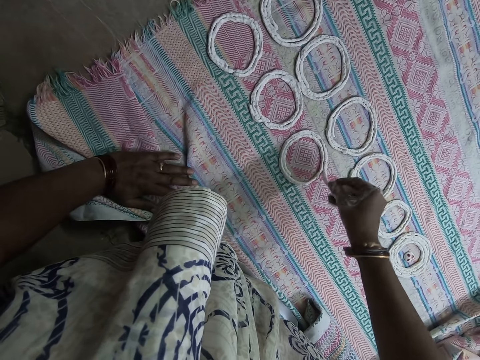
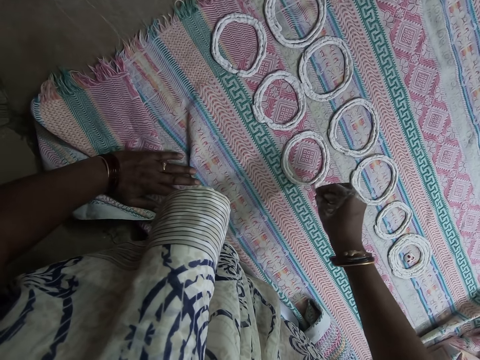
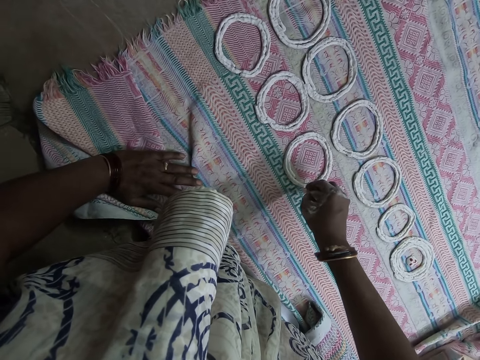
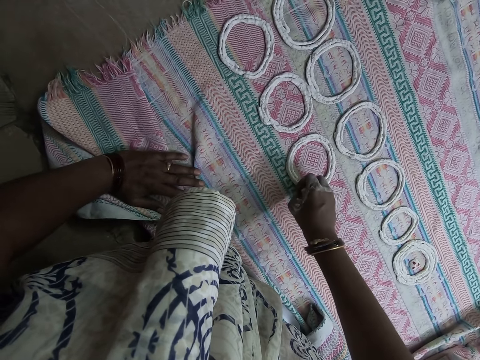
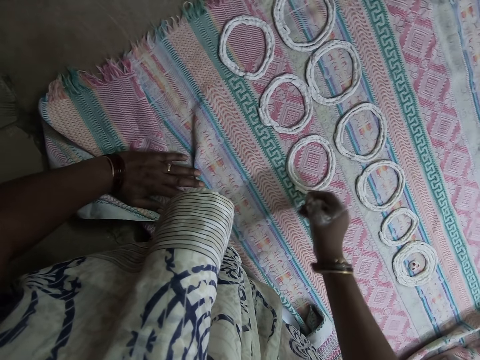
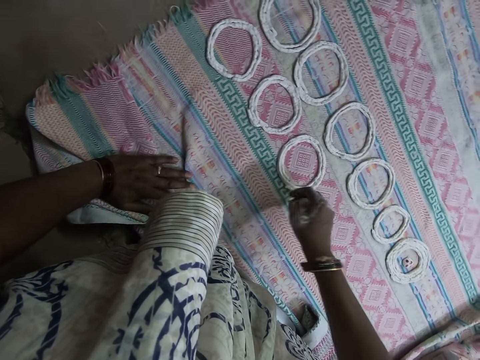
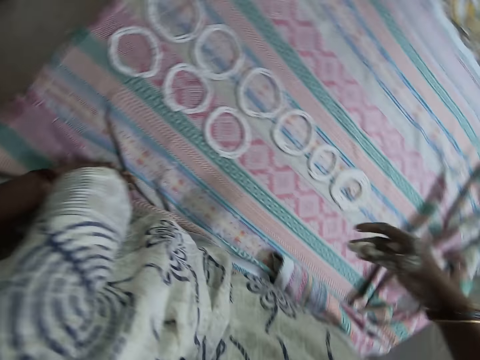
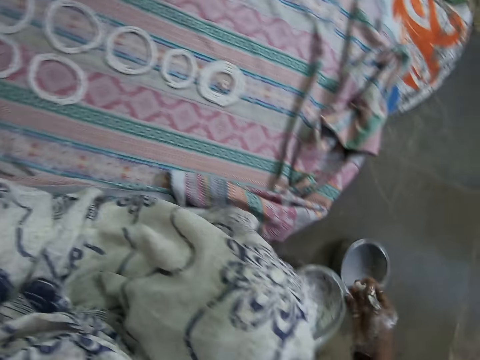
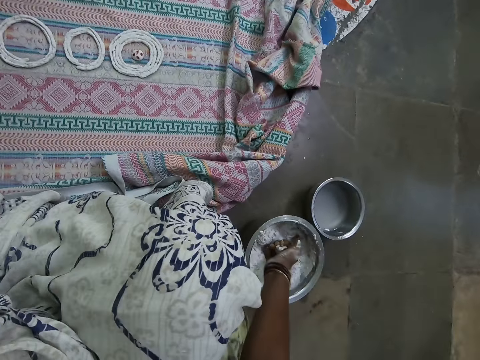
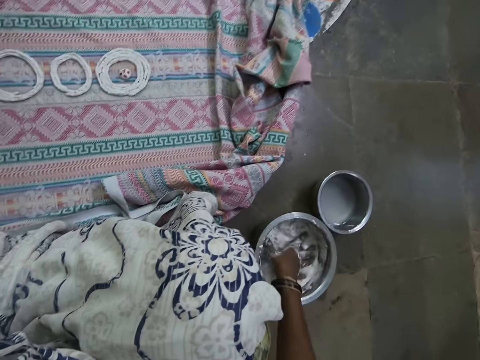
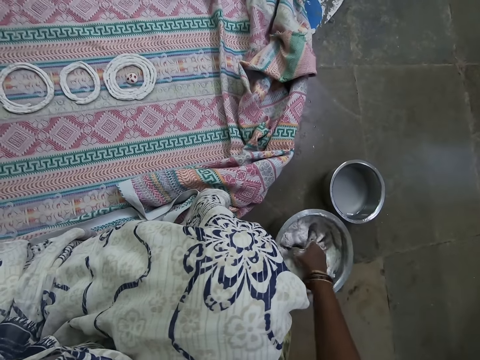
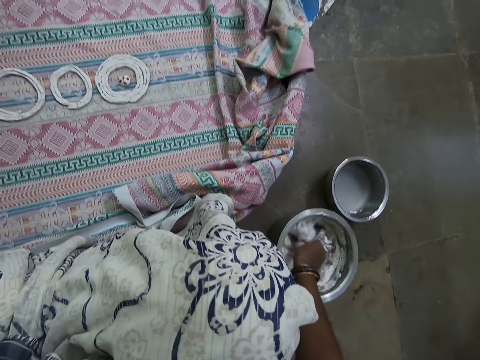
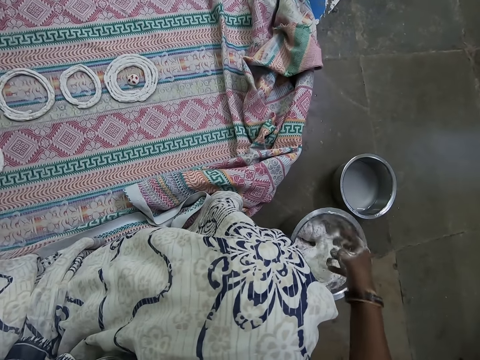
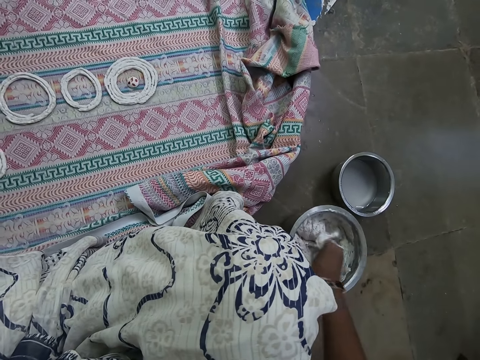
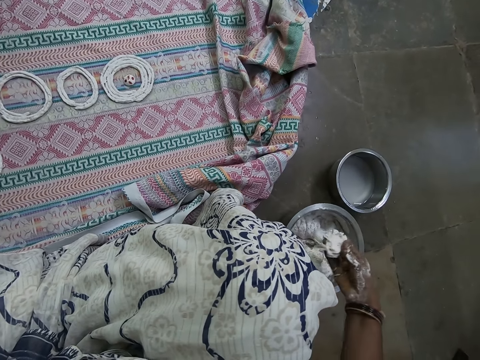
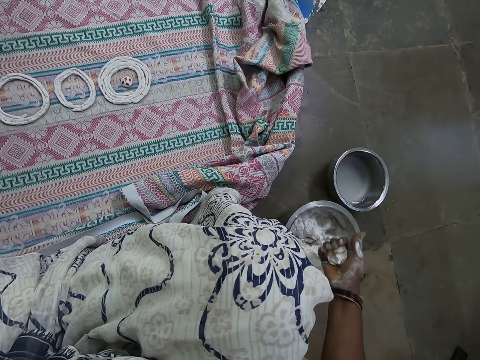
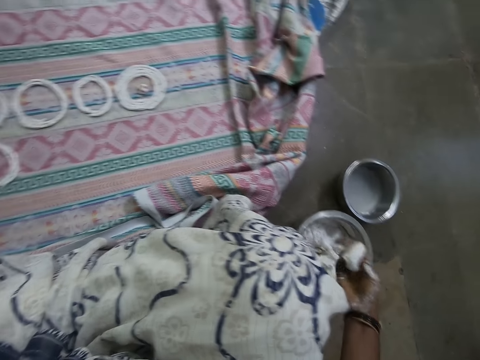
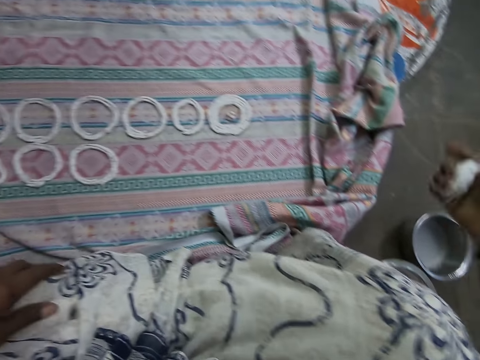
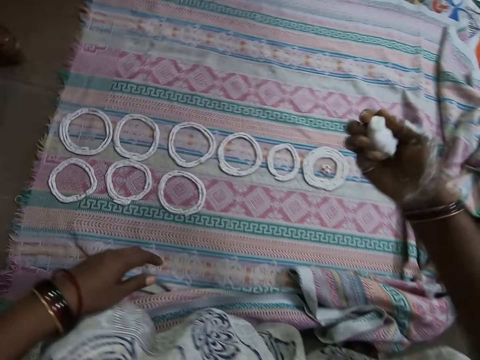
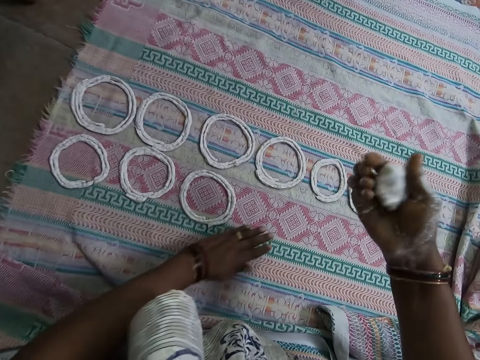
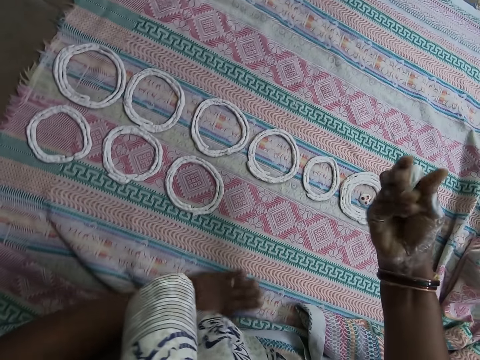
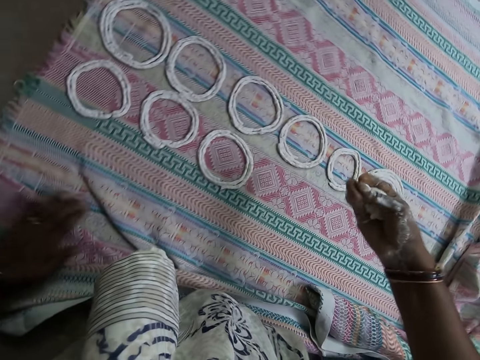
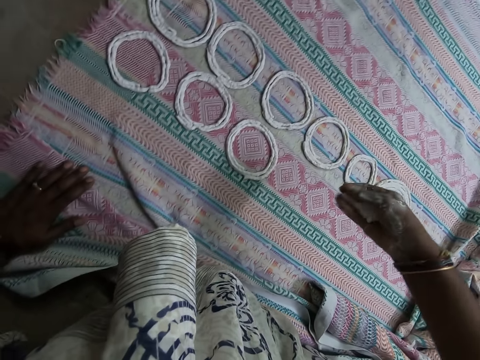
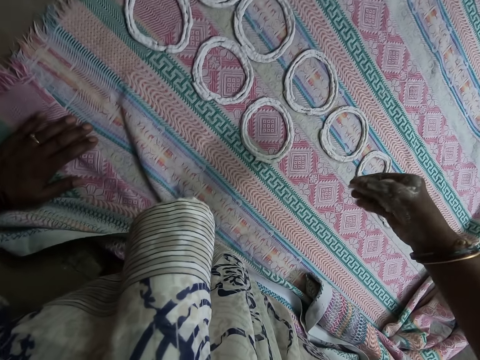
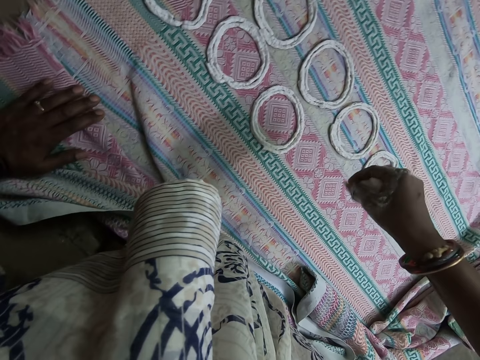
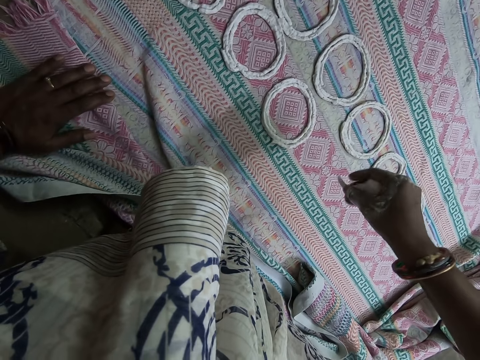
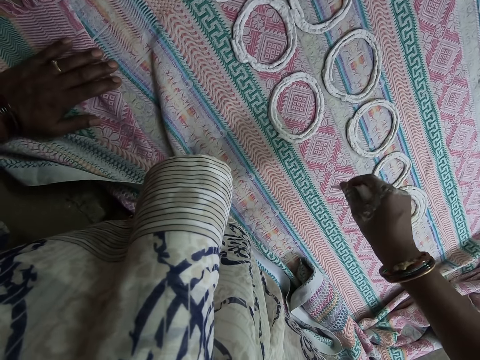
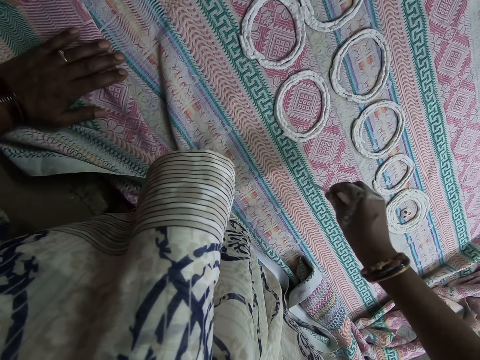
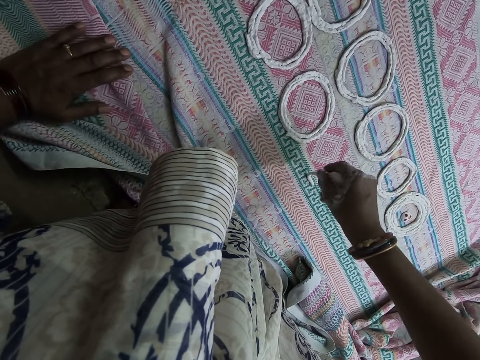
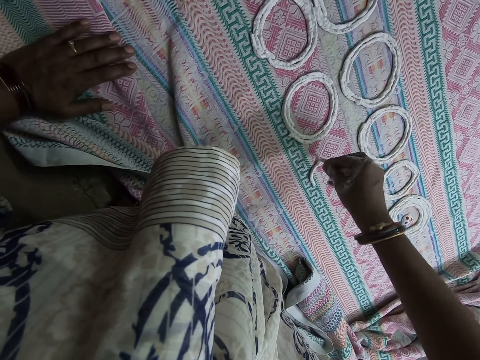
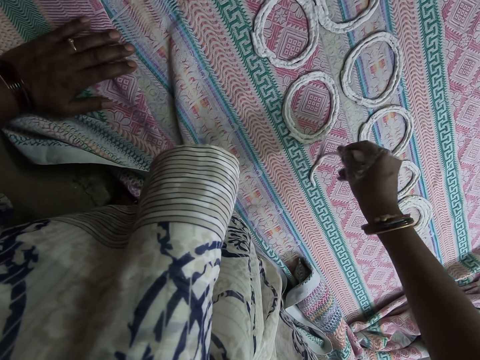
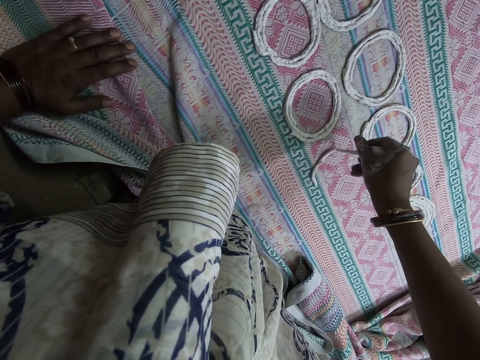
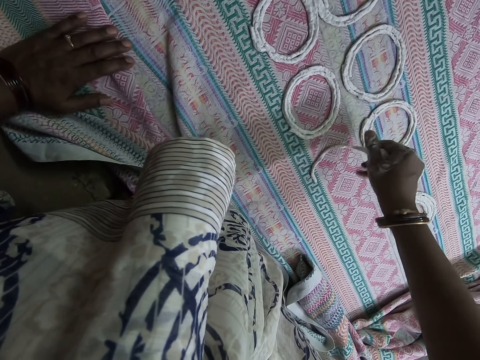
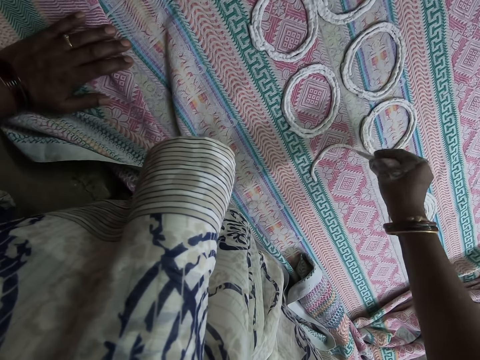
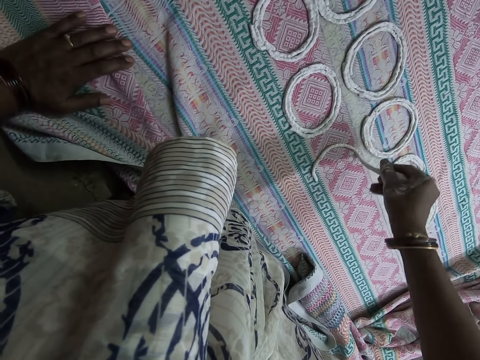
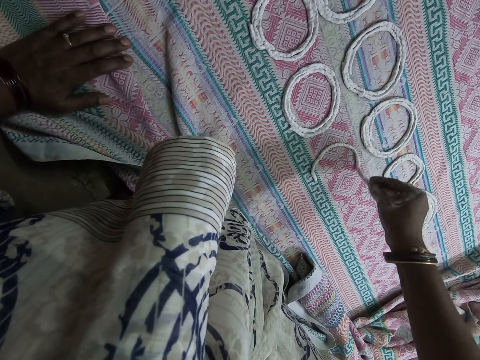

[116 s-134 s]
The camera wearer moves around. She kneads the dough in the stainless bowl with her right hand. She presses something in a pot. She scoops the dough from the stainless bowl with her right hand. She presses something. She moves around. She moves her hand on the cloth. She twists something. She casts the dough in circular motions on the cloth with her right hand. She deposits something on the cloth.

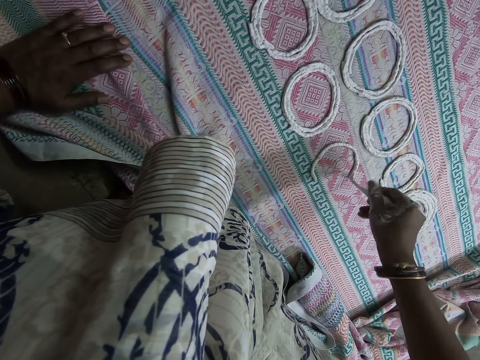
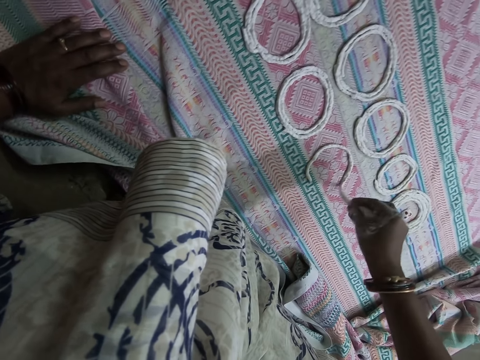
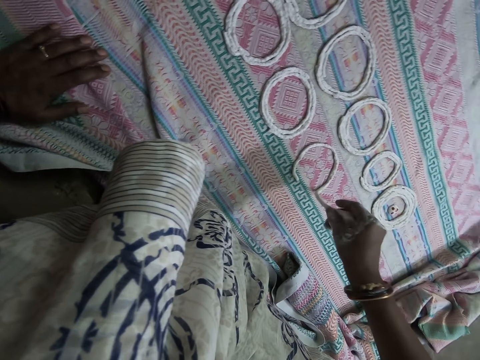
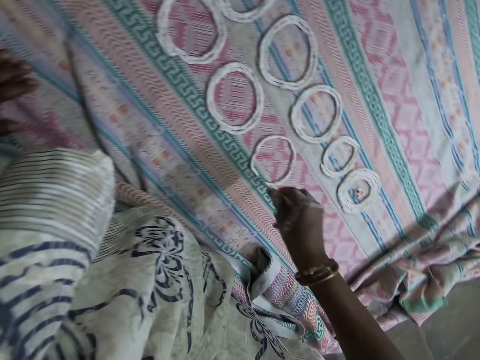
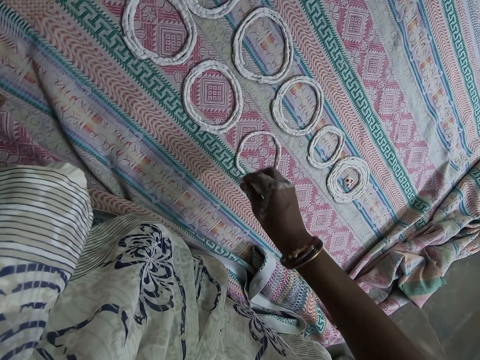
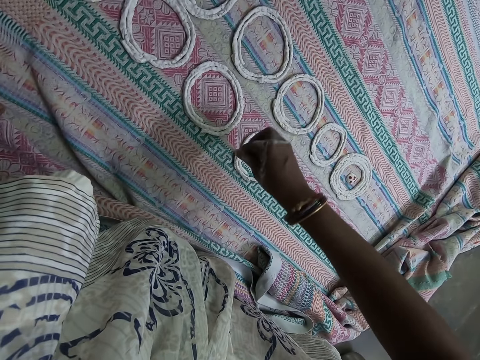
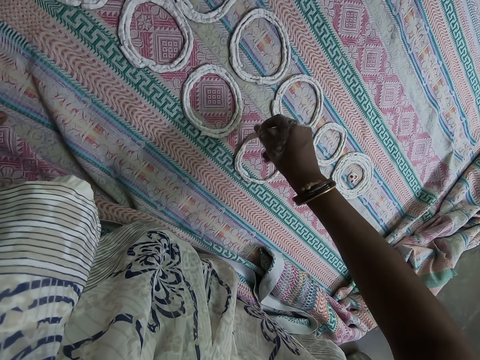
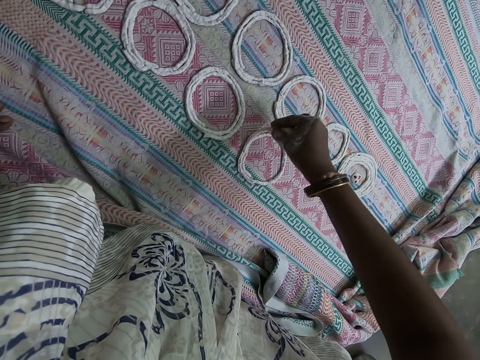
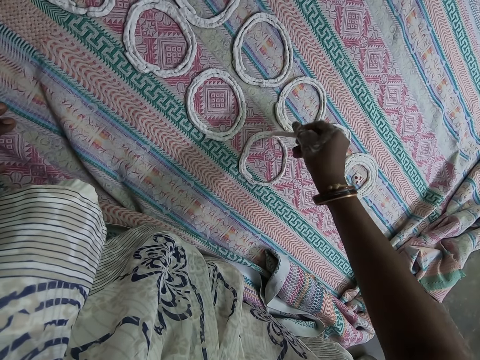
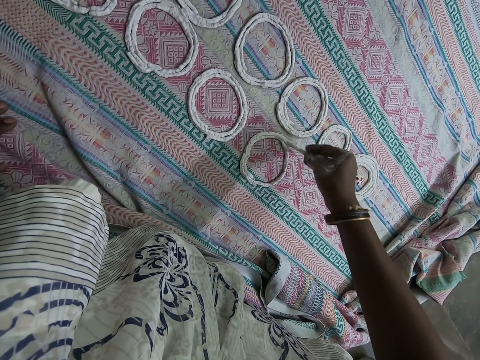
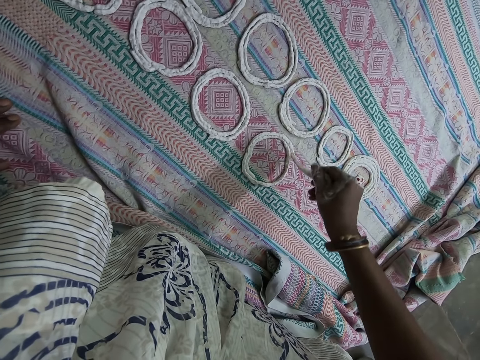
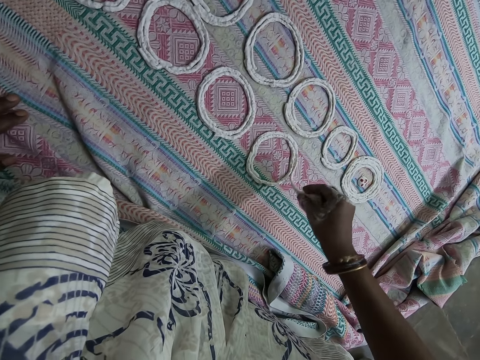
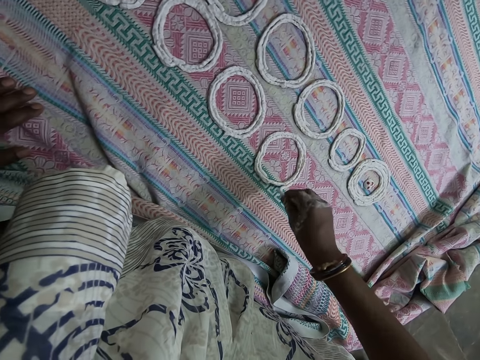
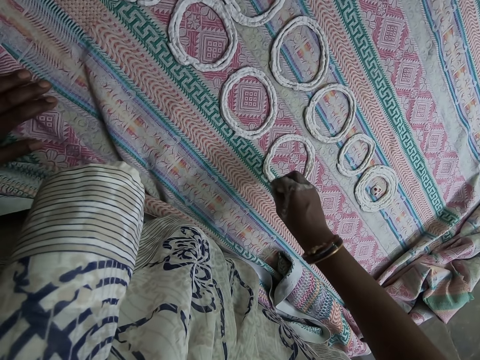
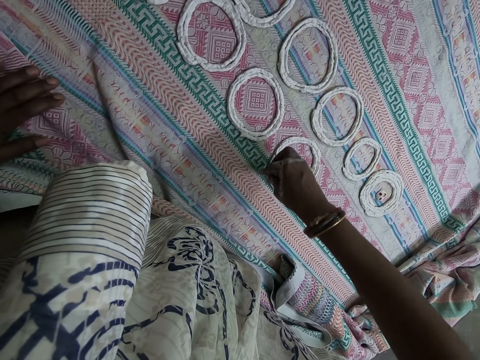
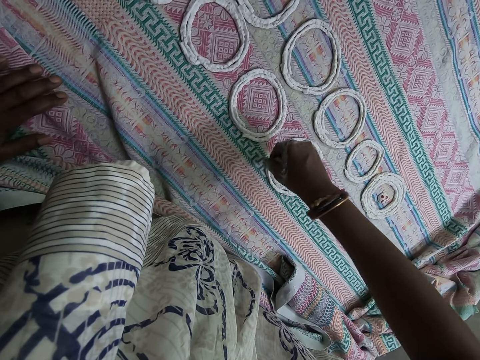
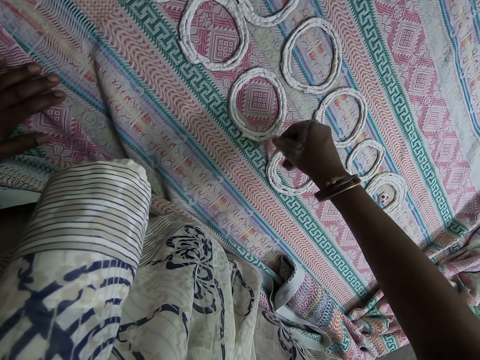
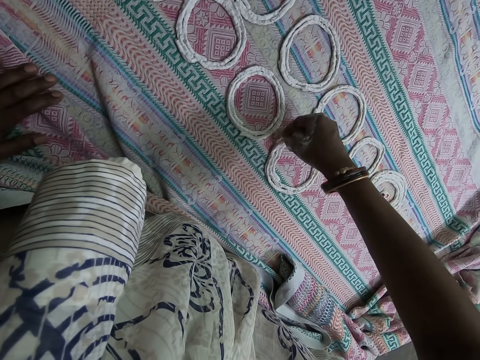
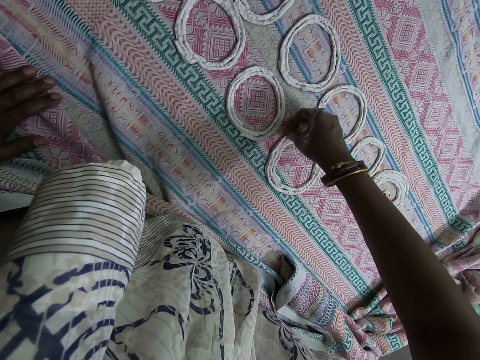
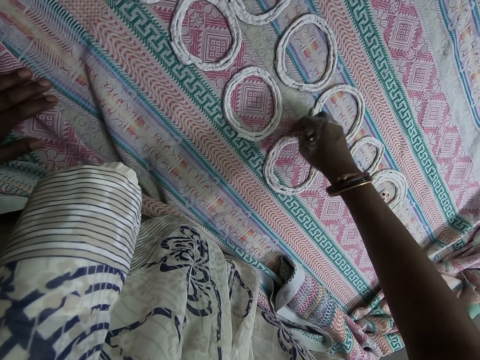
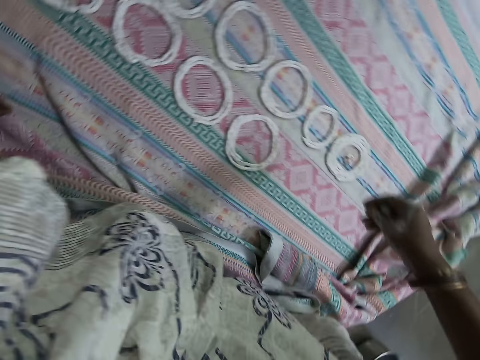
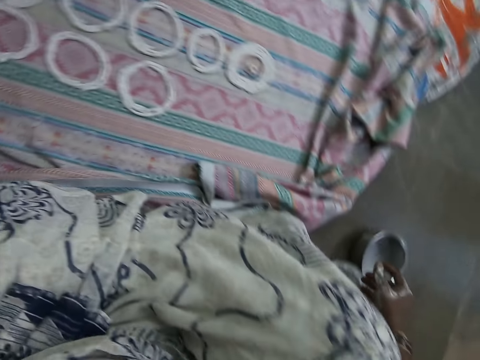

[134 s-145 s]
The camera wearer moves around.
